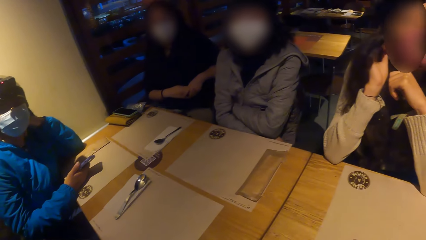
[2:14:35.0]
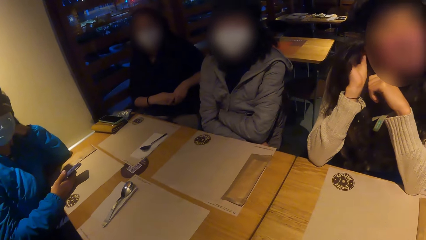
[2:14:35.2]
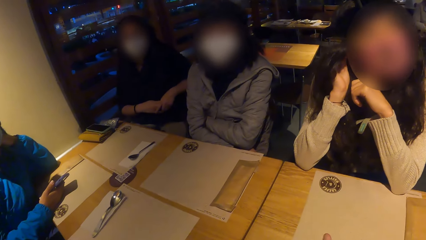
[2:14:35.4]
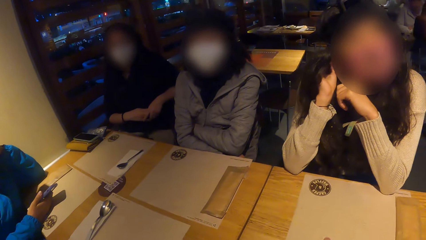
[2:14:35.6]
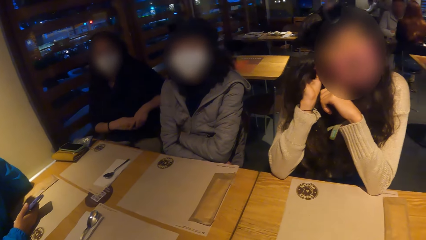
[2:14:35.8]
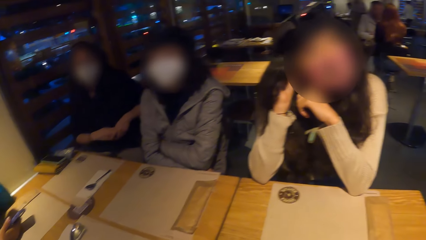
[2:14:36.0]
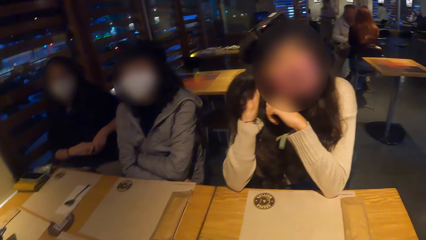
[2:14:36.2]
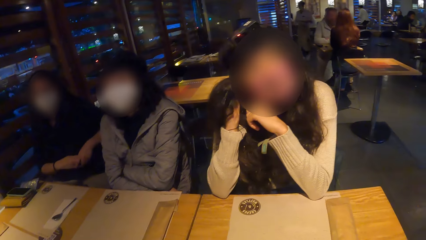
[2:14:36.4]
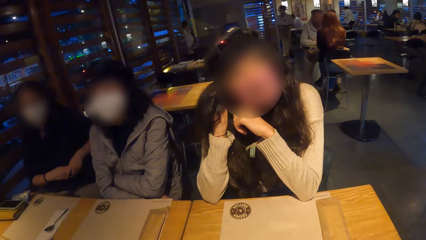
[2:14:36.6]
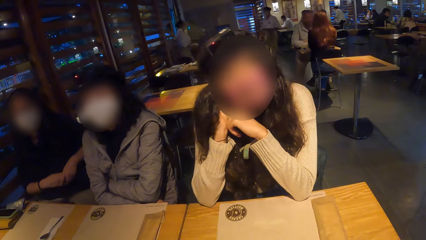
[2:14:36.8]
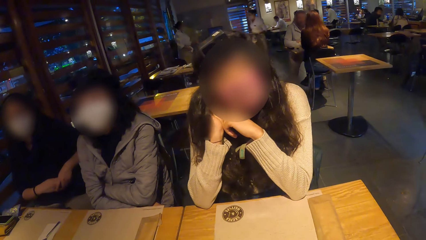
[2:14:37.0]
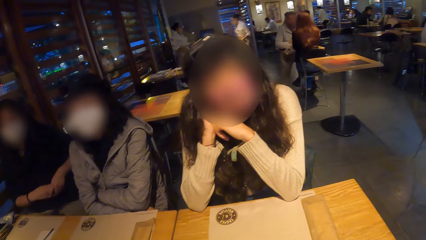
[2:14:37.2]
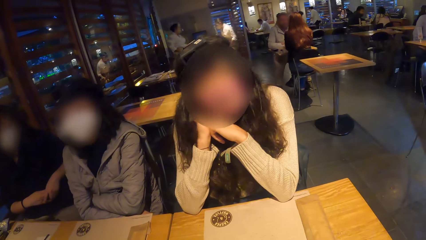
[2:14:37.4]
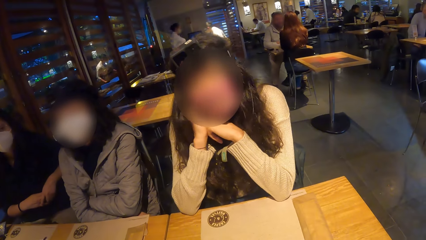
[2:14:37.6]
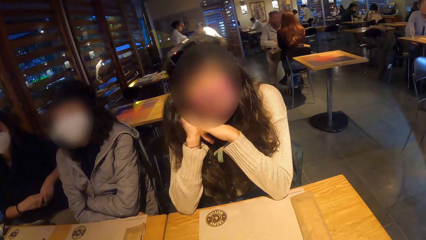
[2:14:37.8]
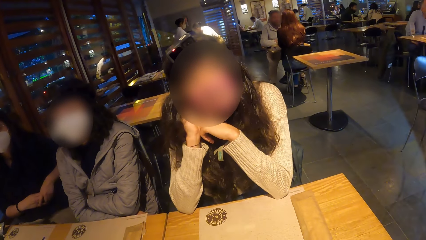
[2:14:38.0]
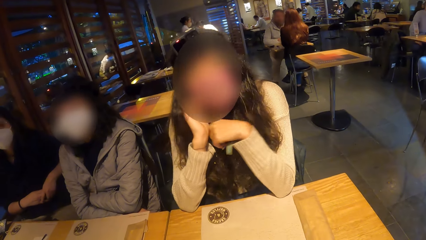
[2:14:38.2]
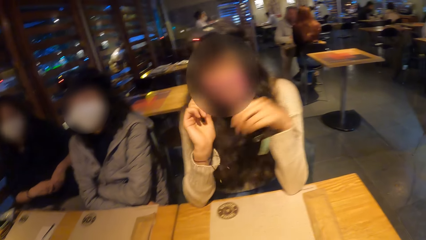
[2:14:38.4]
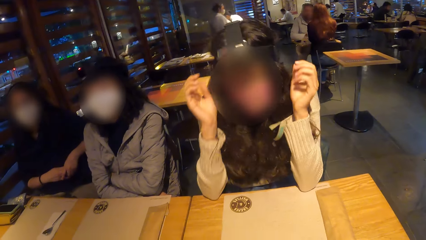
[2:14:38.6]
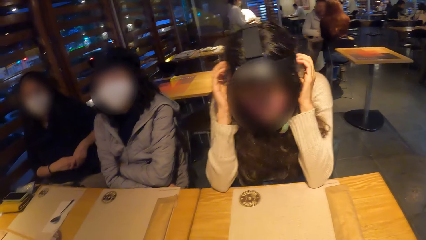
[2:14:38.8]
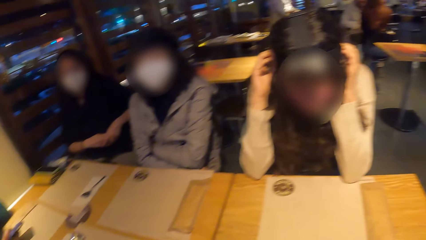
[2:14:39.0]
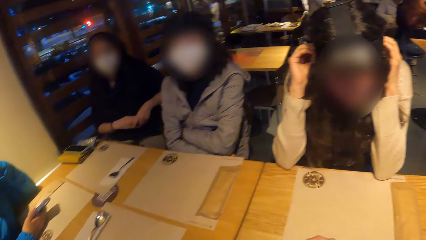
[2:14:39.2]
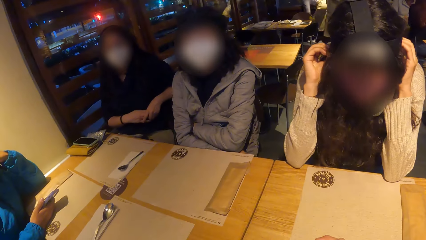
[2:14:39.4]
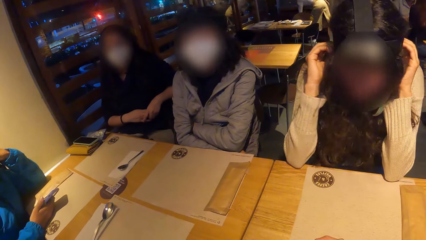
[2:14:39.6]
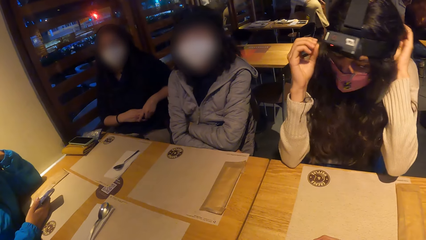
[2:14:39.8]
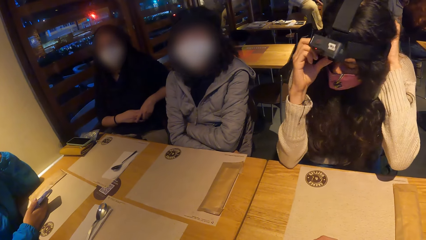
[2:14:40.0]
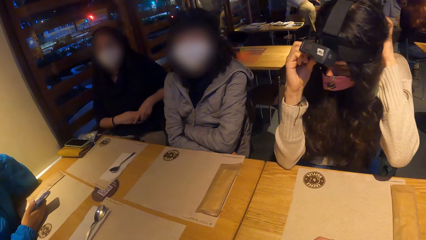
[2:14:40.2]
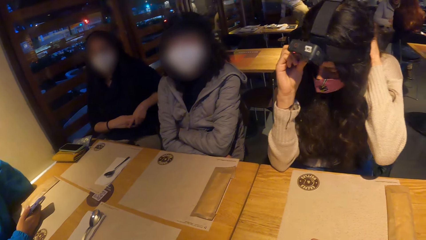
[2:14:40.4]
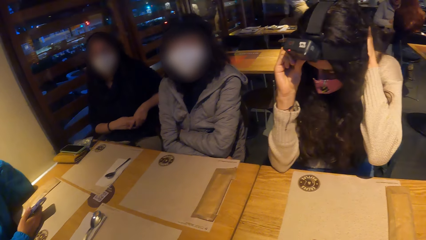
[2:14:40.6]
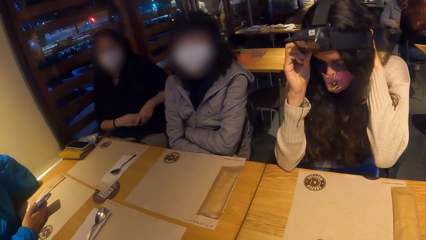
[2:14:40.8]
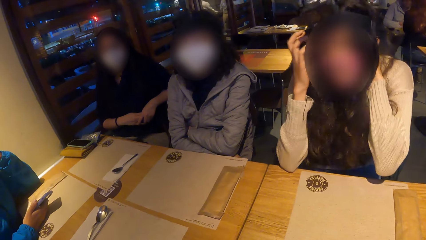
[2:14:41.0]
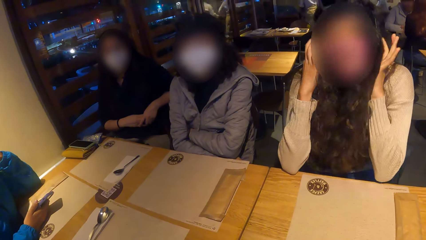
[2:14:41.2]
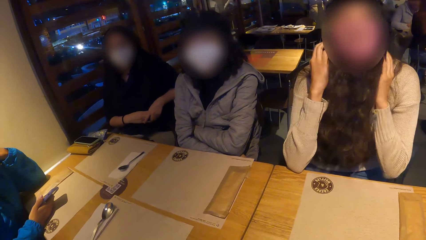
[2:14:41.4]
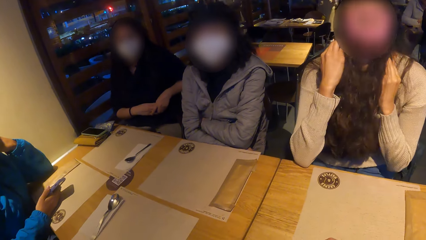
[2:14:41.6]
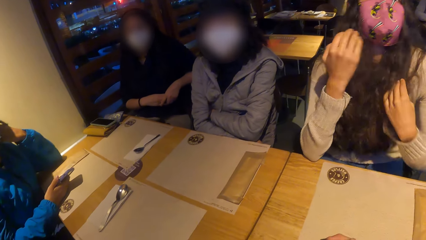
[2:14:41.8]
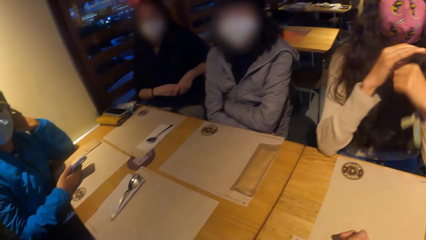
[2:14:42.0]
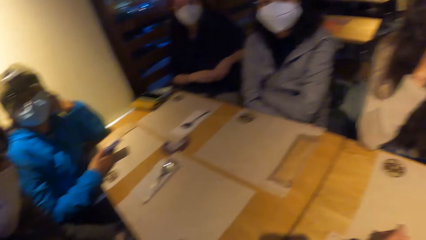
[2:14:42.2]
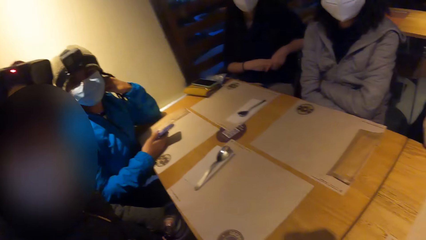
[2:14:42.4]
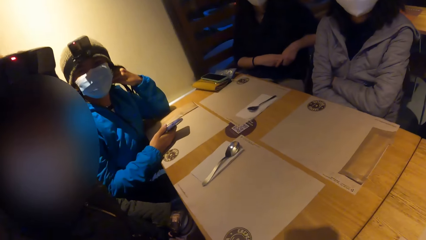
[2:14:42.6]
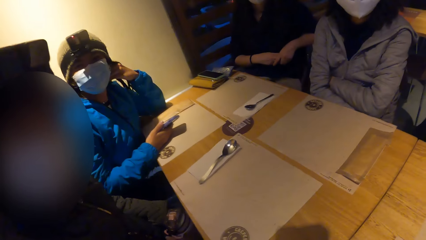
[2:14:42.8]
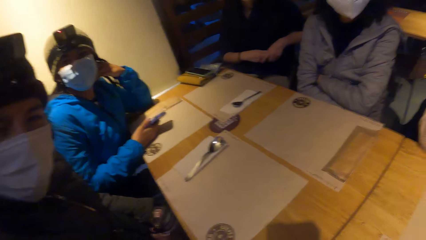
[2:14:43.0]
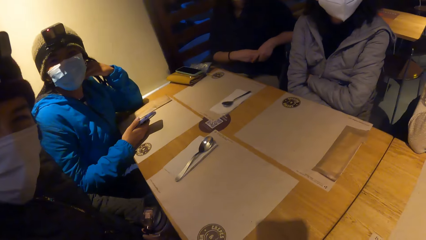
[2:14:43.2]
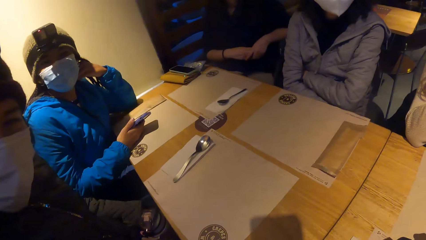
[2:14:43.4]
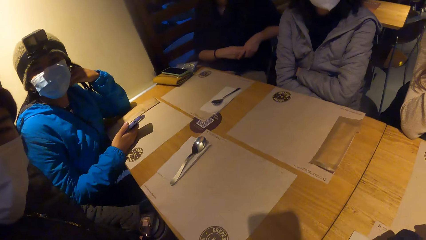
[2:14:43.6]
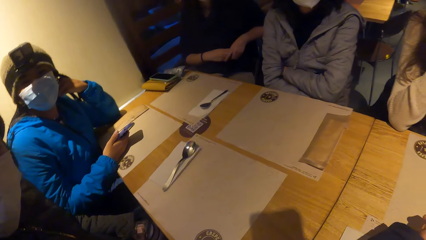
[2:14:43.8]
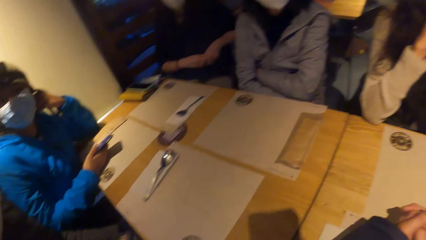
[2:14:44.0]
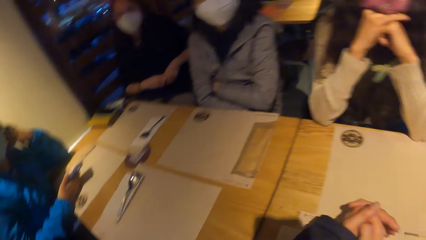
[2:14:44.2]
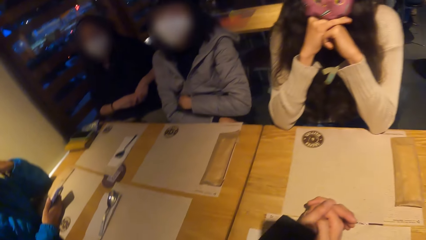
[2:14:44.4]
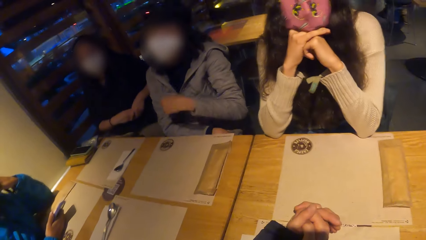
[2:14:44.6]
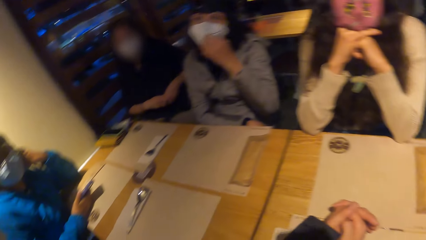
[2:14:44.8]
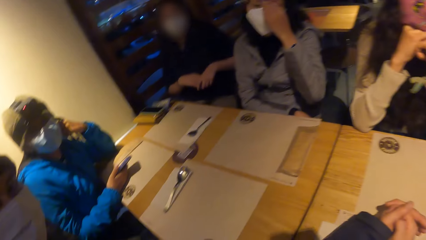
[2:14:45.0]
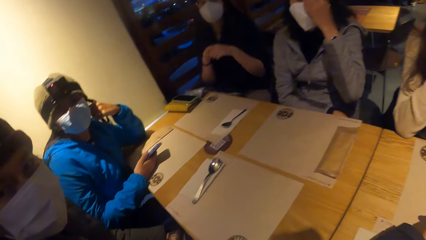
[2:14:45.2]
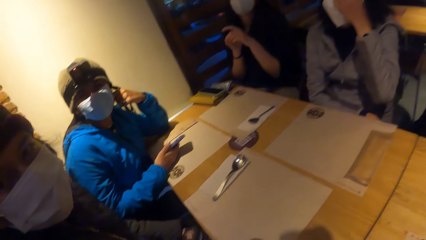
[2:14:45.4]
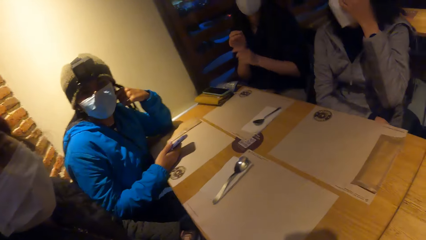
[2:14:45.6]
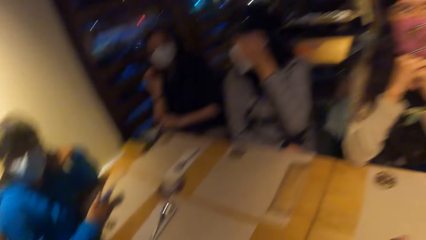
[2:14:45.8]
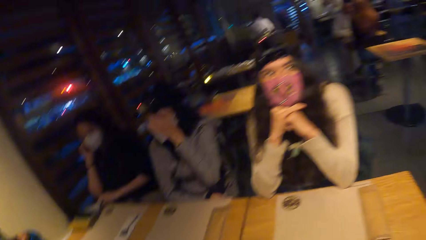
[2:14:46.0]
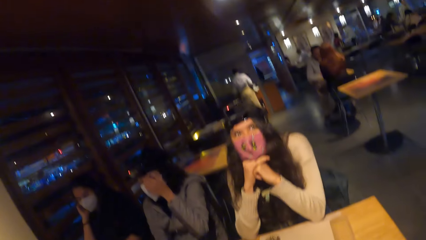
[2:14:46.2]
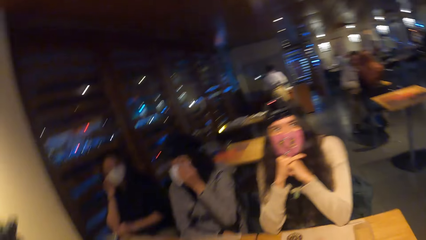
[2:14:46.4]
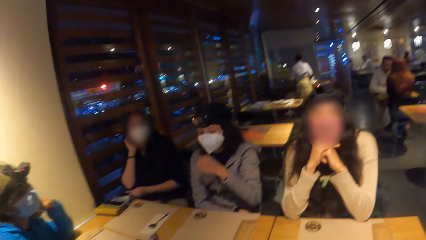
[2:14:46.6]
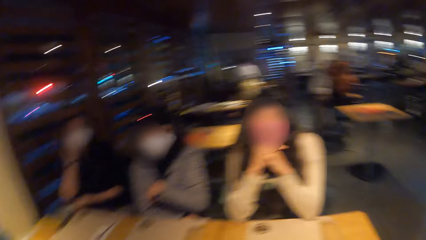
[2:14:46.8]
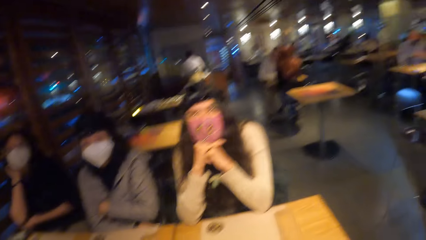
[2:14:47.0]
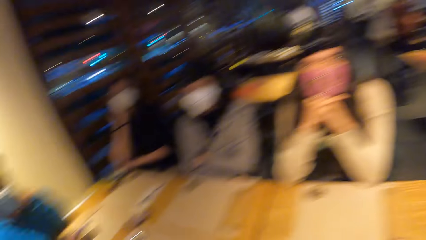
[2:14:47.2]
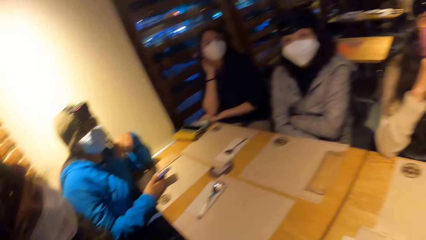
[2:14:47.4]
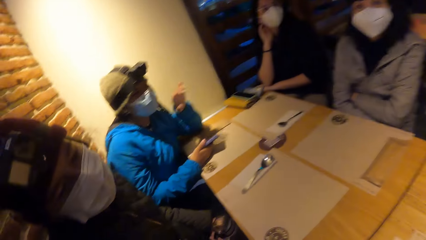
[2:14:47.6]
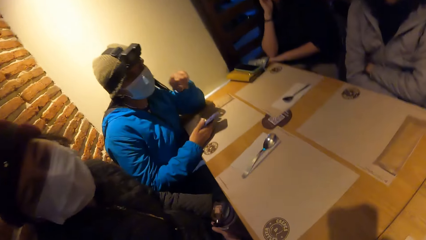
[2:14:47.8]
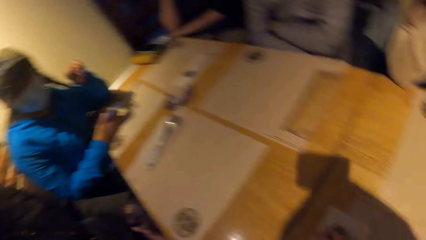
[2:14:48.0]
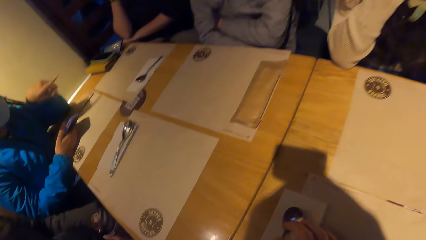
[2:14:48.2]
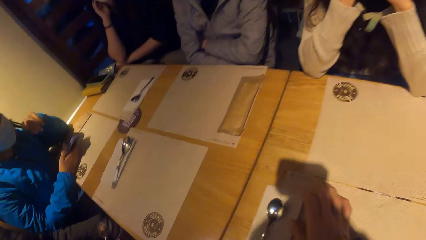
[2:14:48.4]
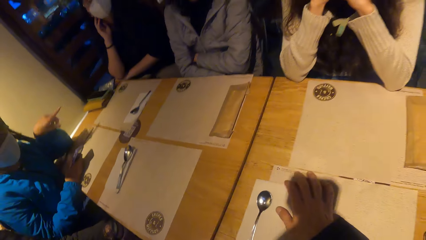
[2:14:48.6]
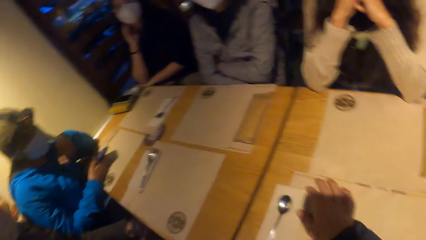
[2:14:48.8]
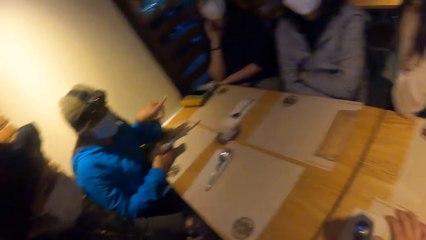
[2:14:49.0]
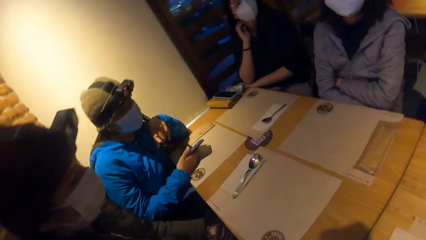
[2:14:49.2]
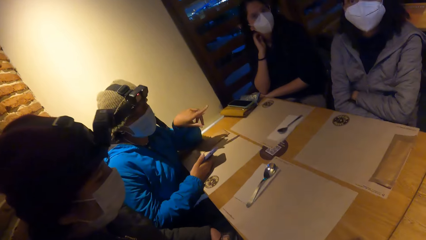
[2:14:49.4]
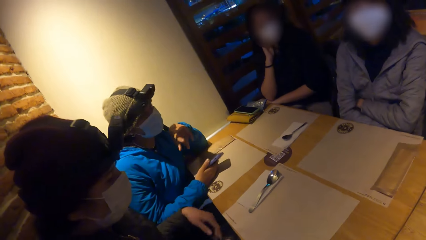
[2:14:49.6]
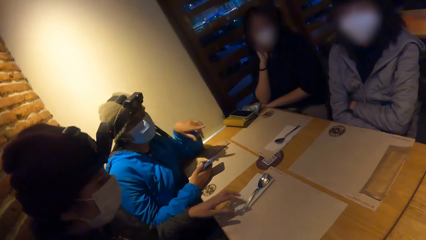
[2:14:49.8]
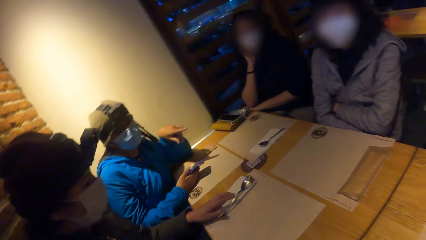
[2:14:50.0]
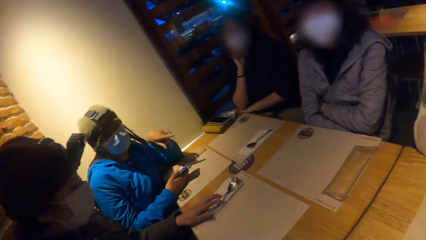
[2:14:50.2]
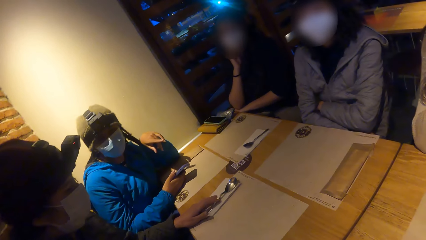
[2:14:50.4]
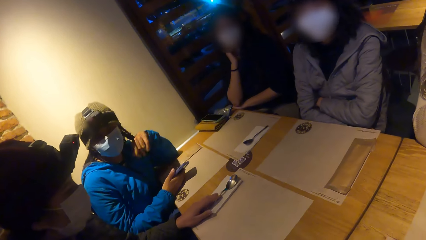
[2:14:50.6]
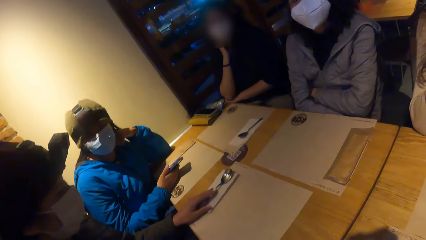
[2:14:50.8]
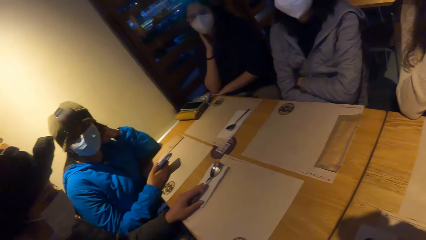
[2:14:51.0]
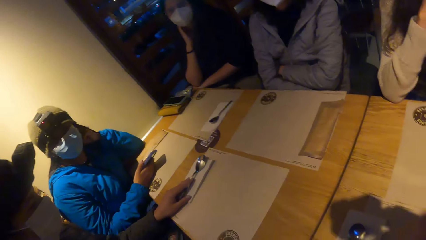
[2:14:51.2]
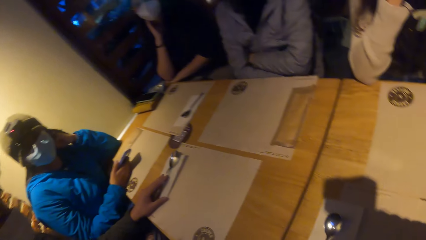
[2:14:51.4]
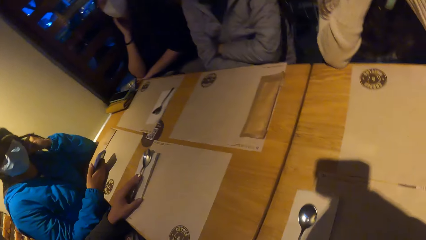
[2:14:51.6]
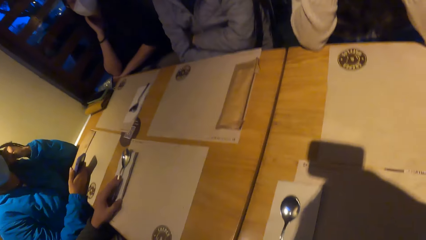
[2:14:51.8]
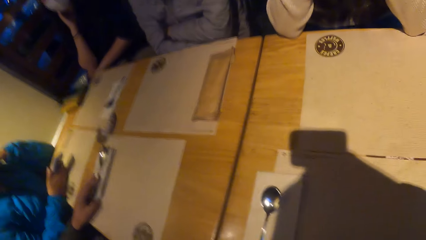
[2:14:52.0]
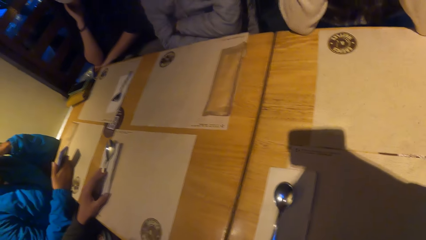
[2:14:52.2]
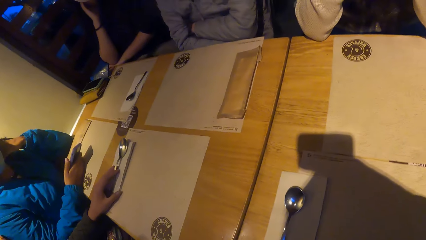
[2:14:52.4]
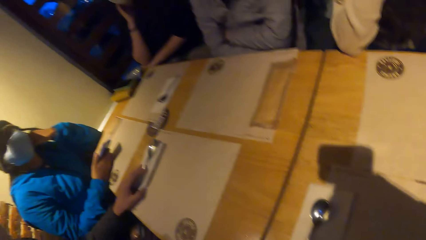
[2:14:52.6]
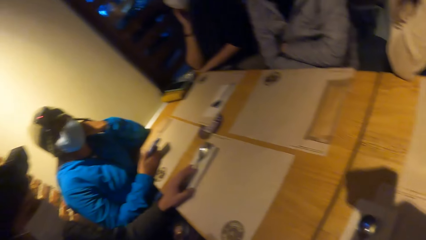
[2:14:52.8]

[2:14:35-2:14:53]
A woman adjusts a head gear on her head with both hands. The camera wearer touches the spoon on the paper towel with his right hand. He places his right hand on the paper tablemat. Another woman moves the spoon on the paper towel with her left hand. The camera wearer interacts with a man.
